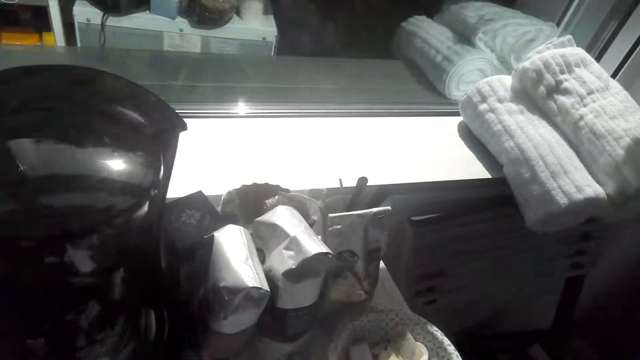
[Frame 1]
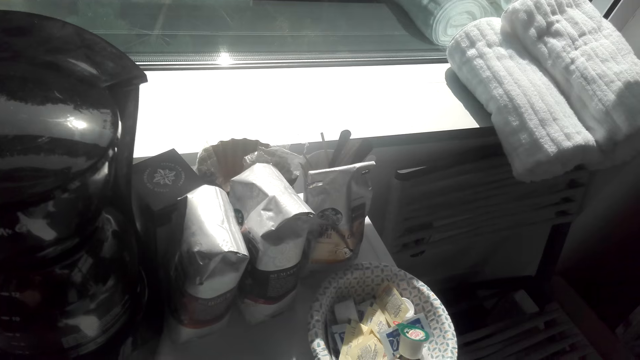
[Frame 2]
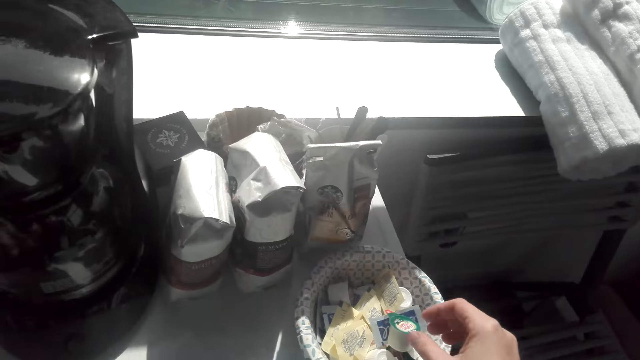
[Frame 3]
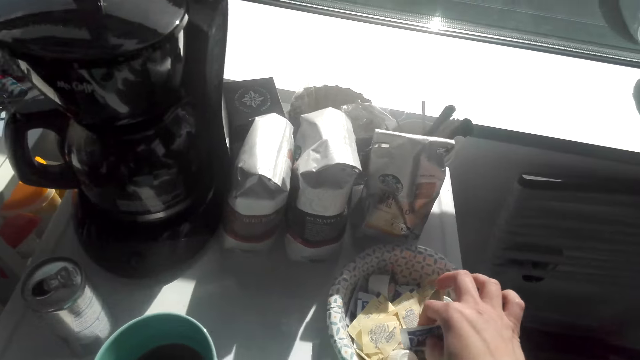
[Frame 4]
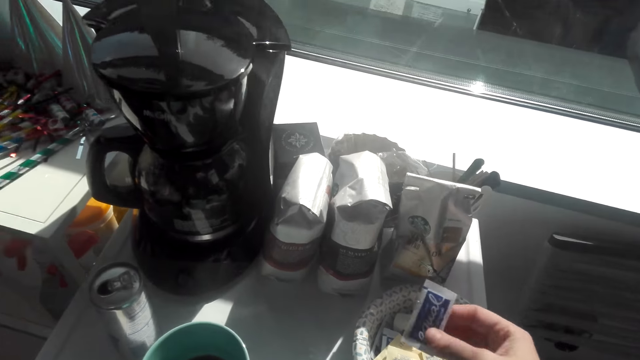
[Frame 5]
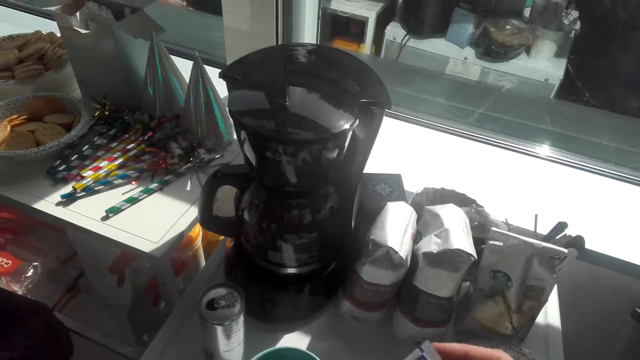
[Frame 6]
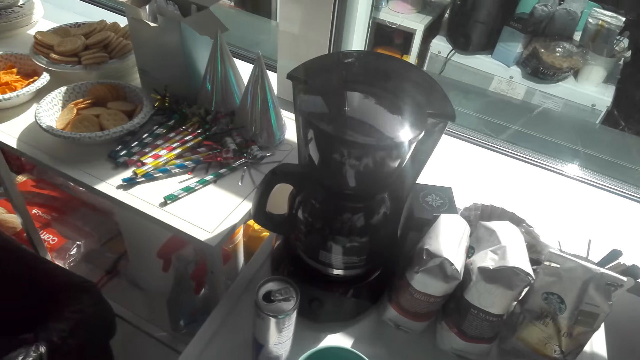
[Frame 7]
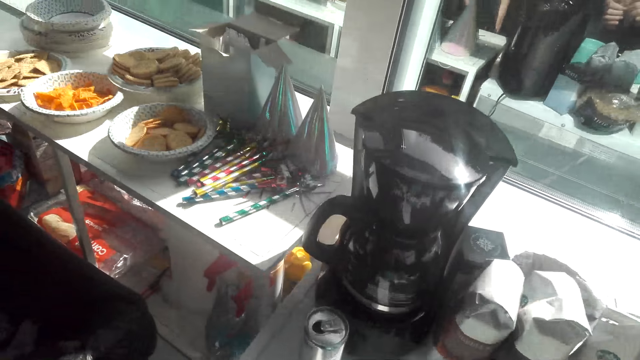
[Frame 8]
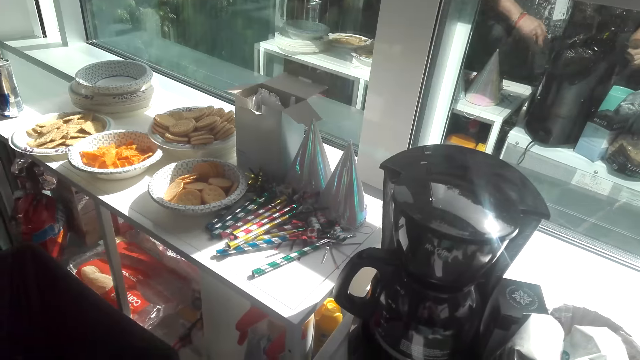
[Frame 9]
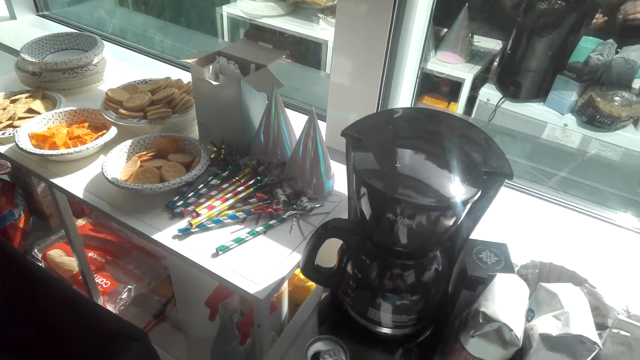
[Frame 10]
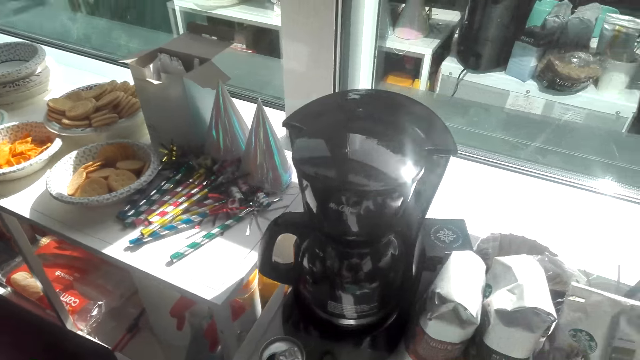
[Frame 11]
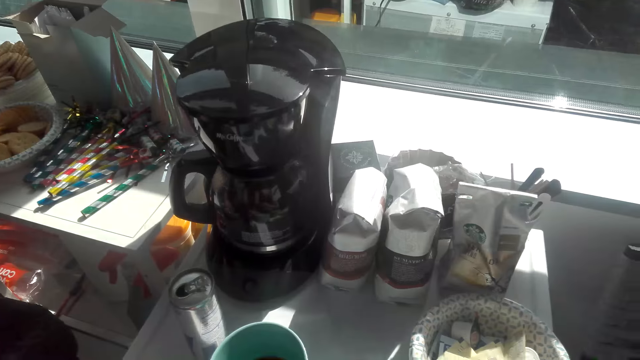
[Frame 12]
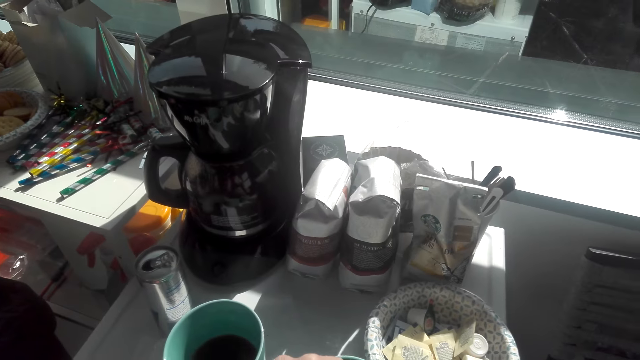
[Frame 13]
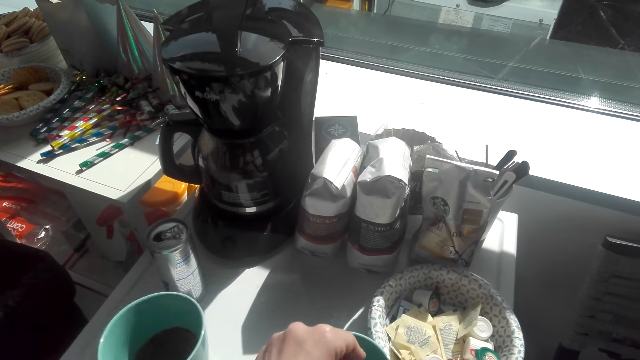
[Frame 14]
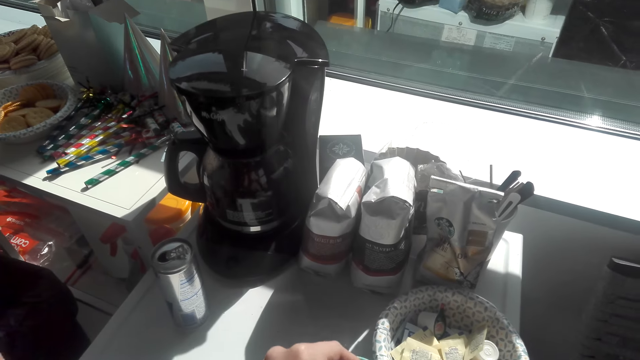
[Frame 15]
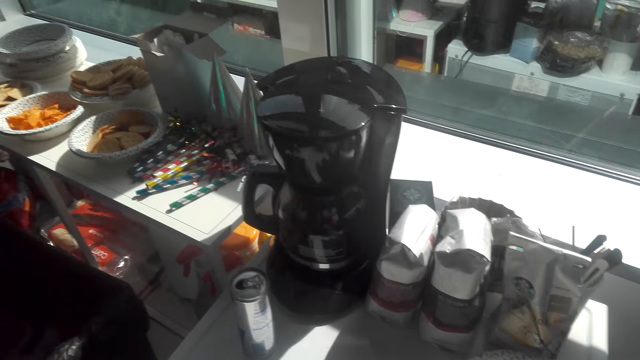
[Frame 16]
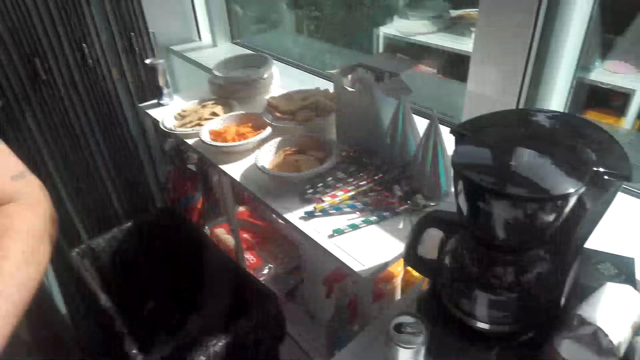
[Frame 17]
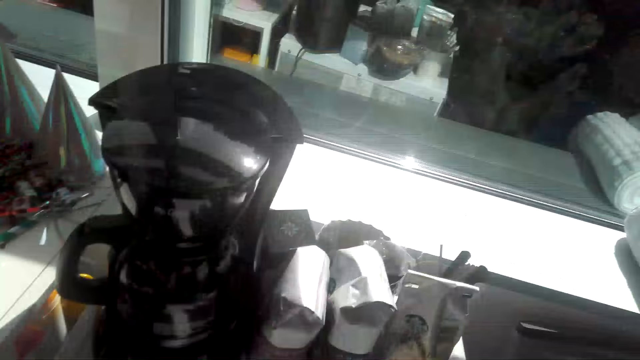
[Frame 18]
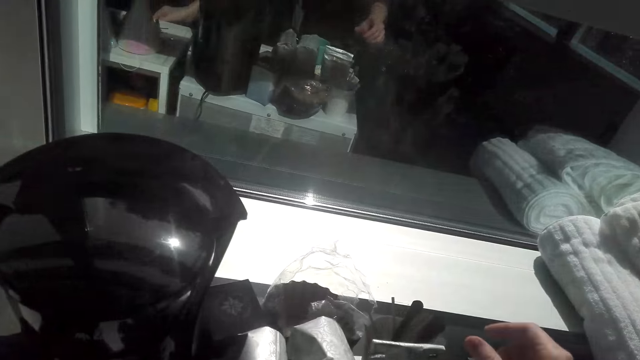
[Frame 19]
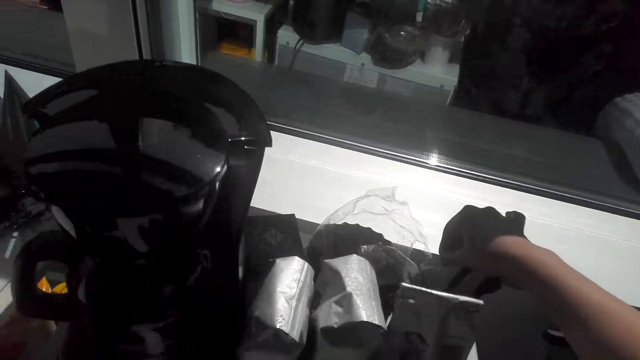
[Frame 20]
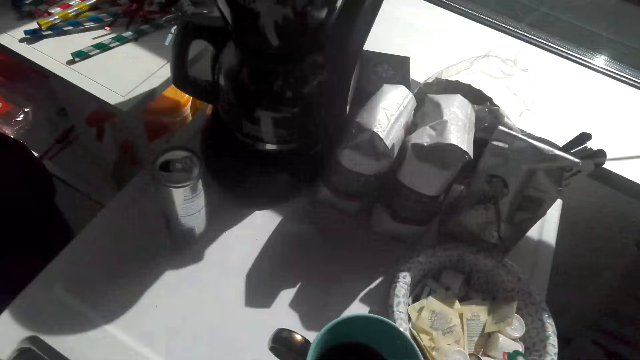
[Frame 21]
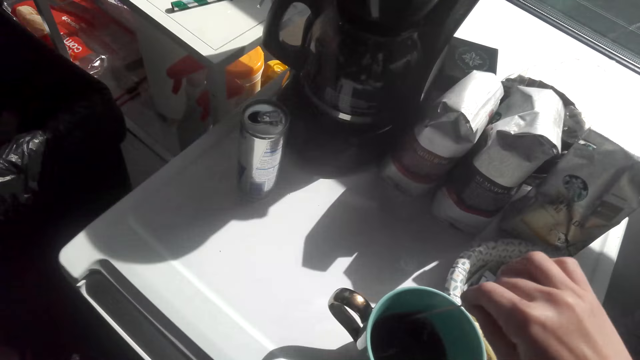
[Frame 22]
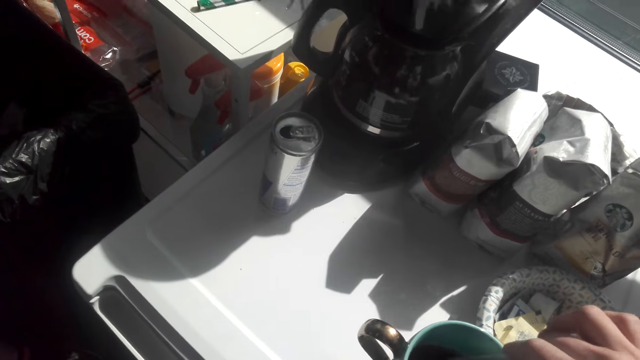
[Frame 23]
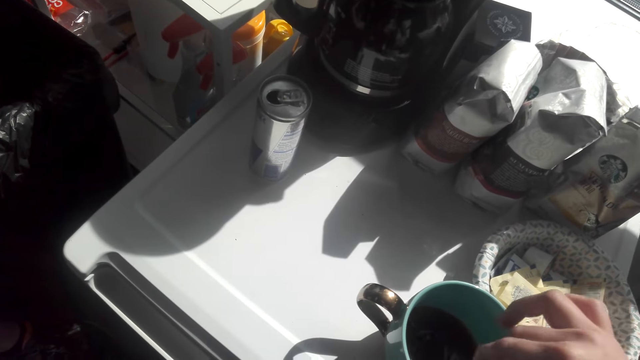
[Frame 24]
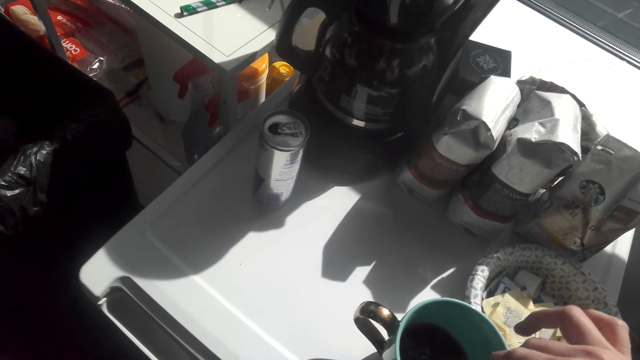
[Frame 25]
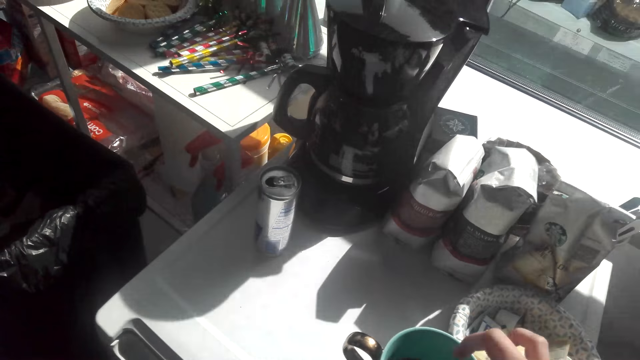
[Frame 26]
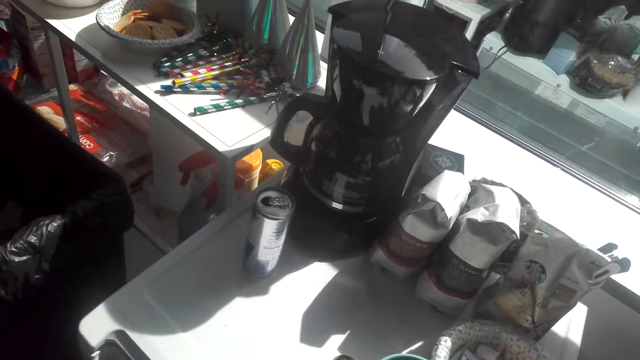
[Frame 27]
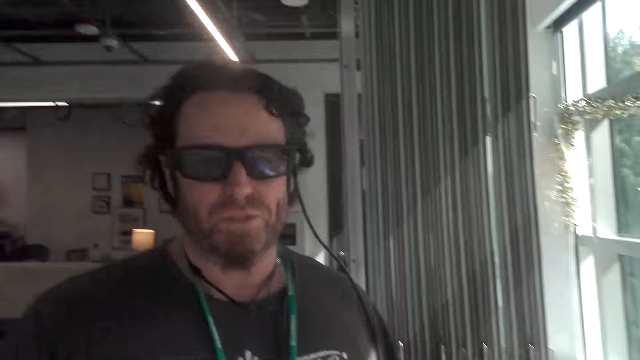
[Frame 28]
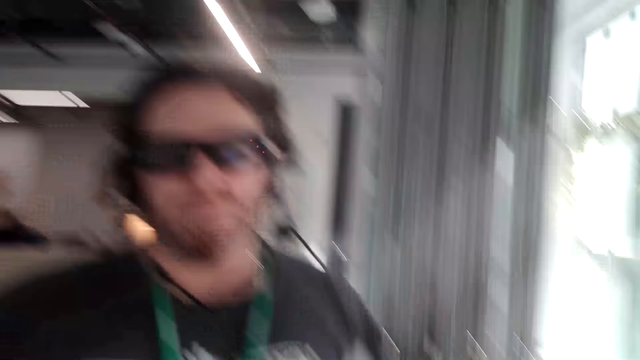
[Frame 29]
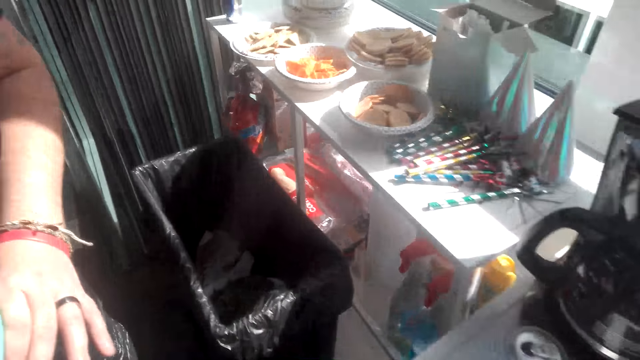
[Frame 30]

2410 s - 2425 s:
The camera wearer touches something. They pick up an object from the basket. They hand a cup of coffee to a man. They pick a spoon from the utensil rack. They stir the coffee with the spoon.

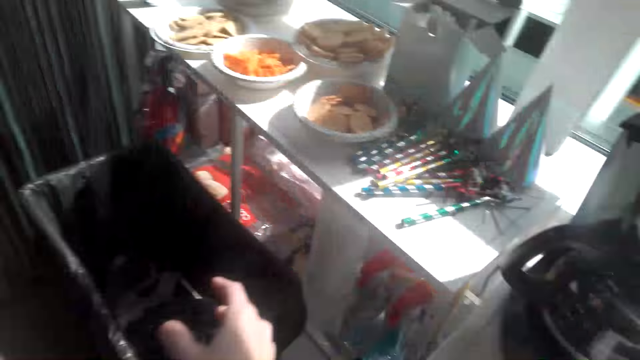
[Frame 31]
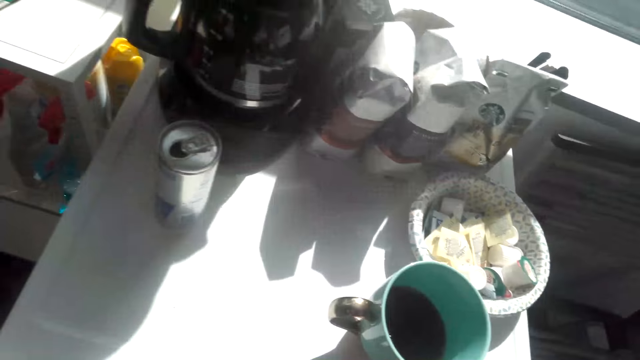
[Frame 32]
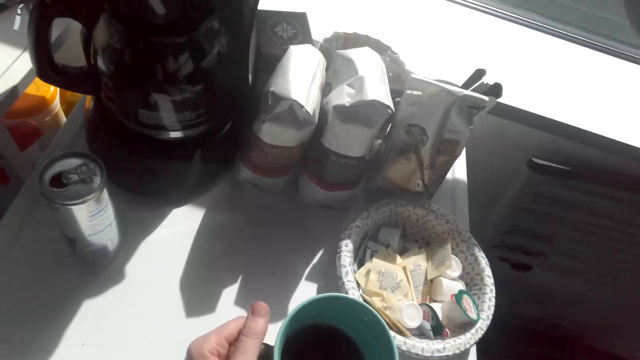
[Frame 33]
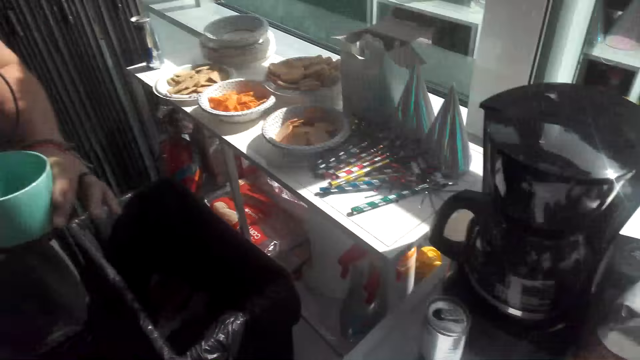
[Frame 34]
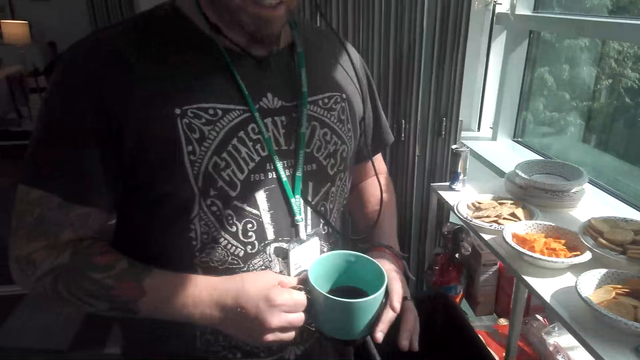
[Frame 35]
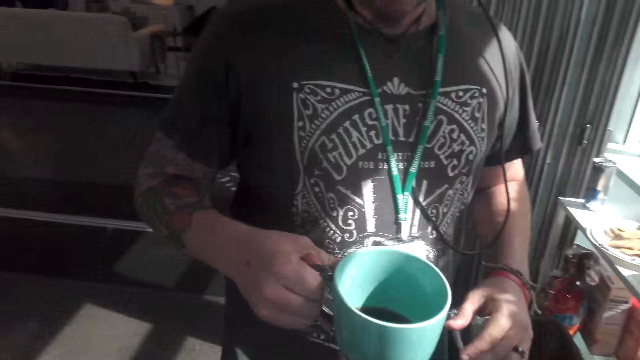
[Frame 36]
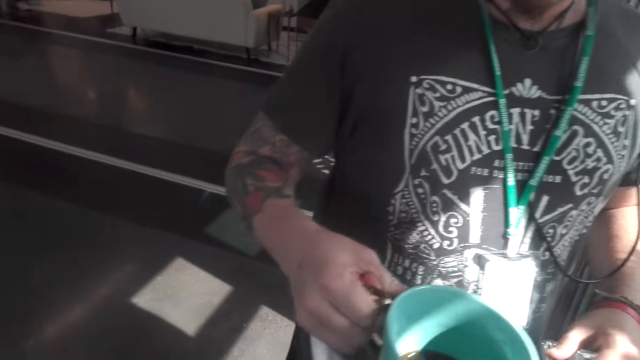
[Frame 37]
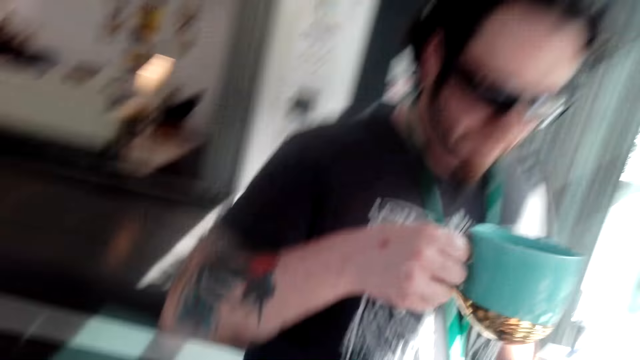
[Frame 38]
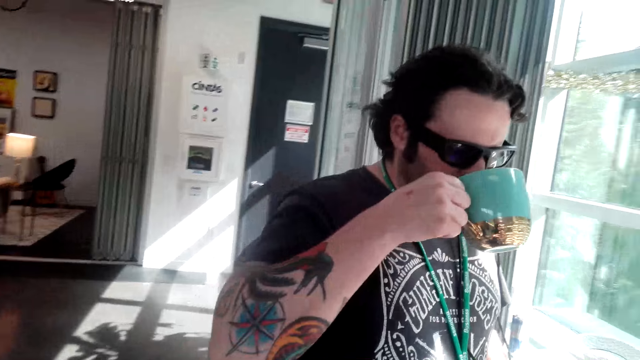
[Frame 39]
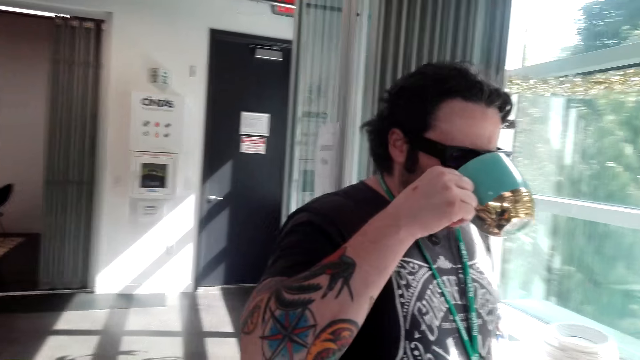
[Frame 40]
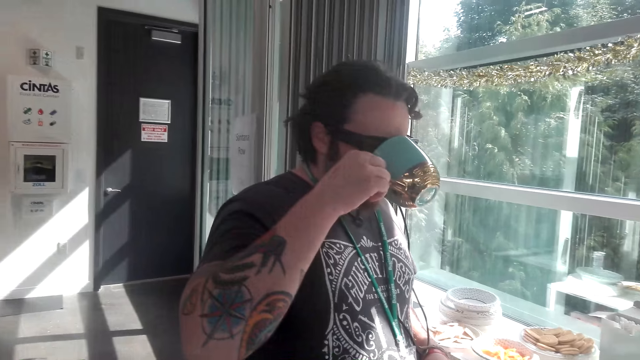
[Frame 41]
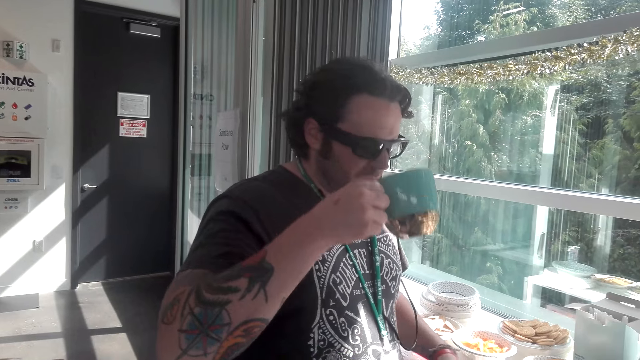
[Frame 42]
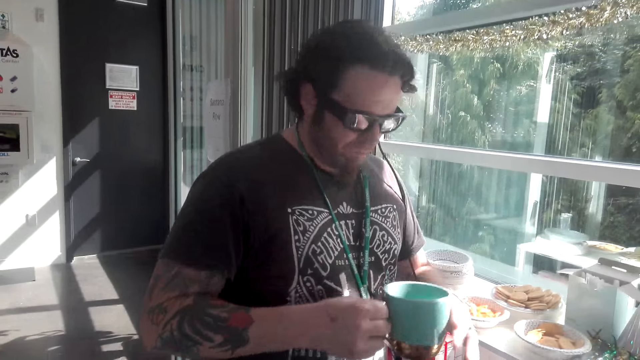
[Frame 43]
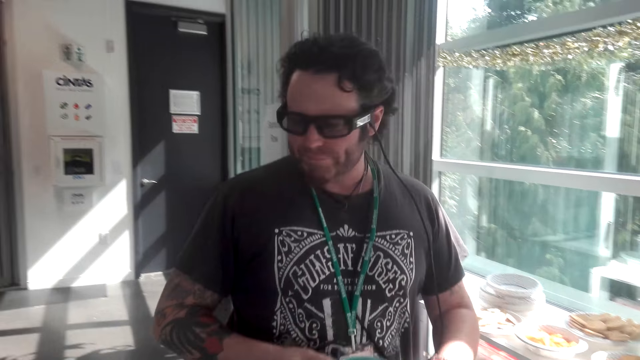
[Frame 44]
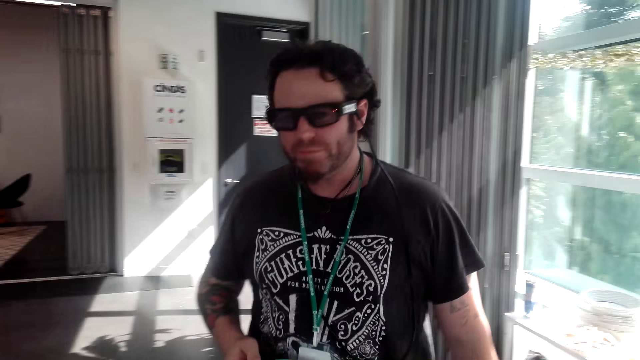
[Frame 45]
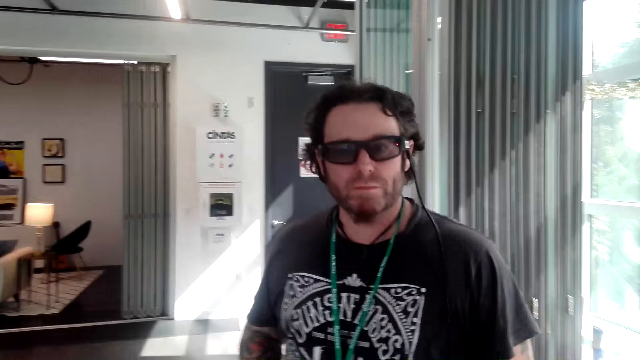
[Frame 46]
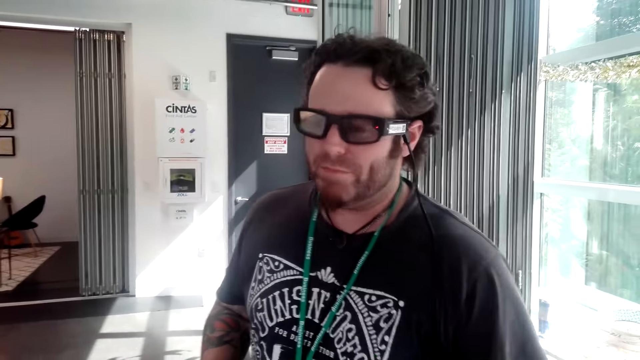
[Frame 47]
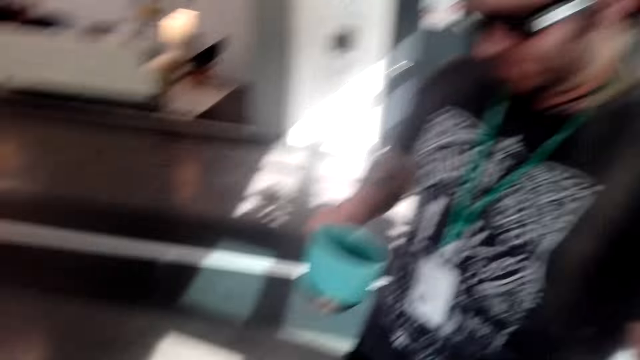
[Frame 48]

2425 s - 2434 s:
The camera wearer cheers to a man. The man drinks the coffee.
